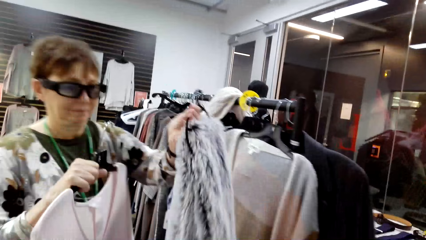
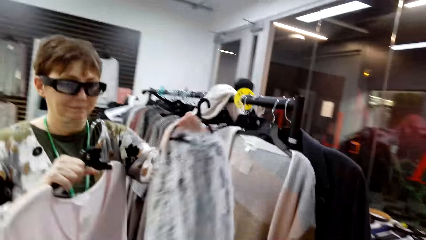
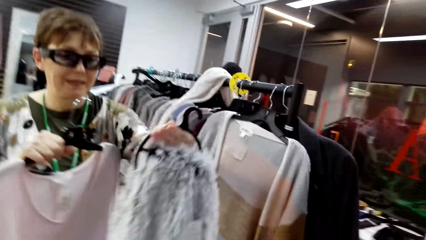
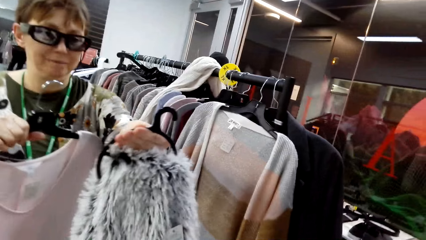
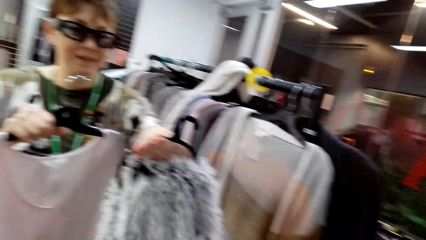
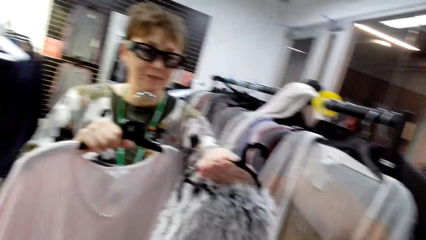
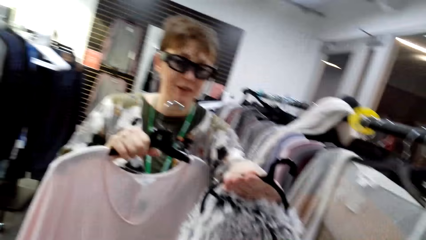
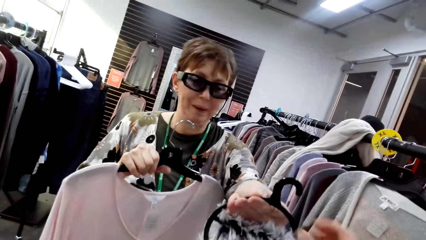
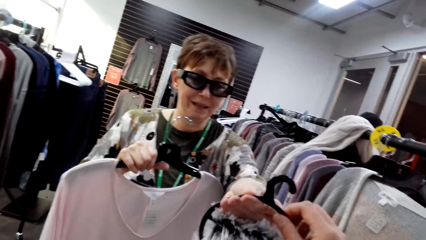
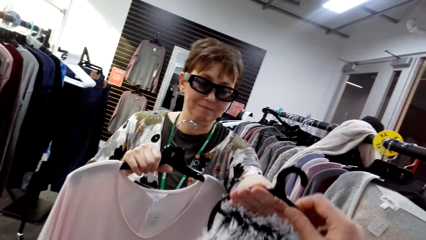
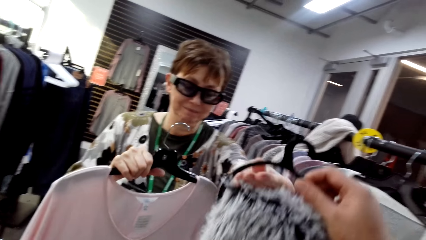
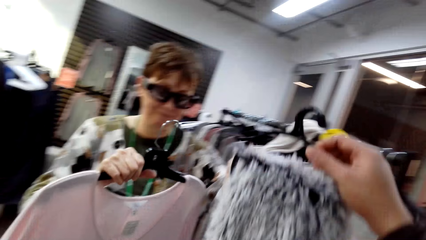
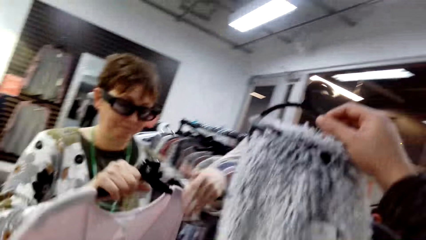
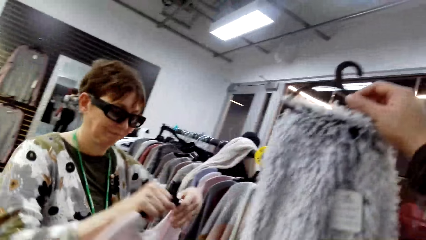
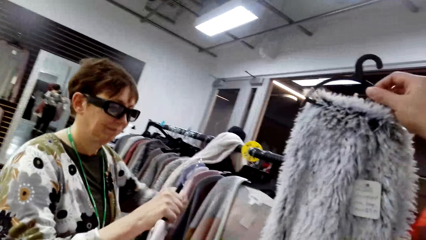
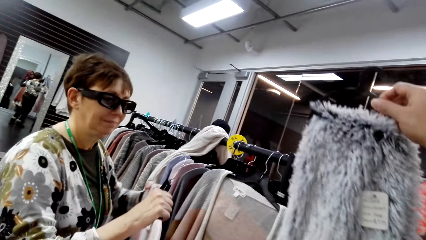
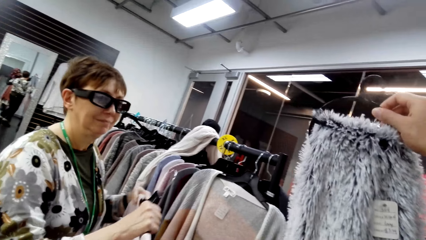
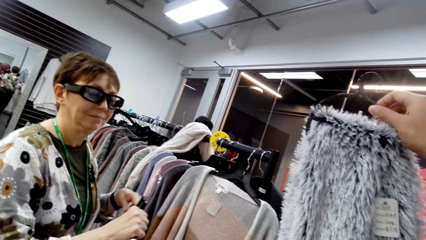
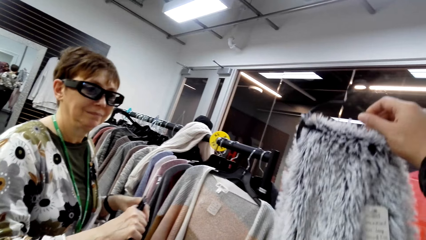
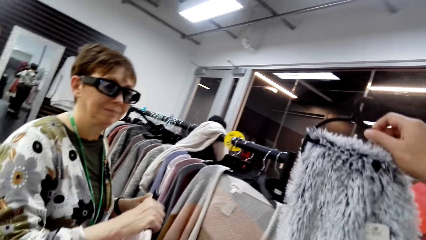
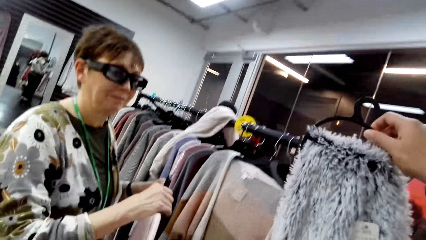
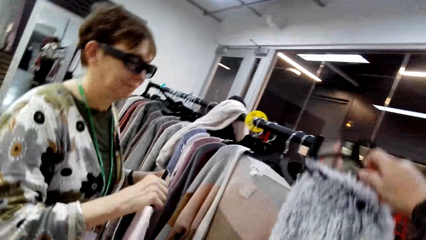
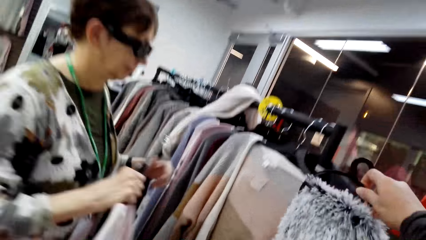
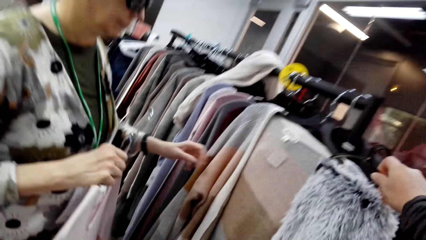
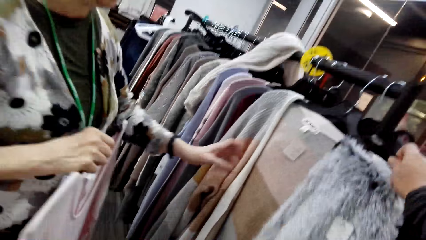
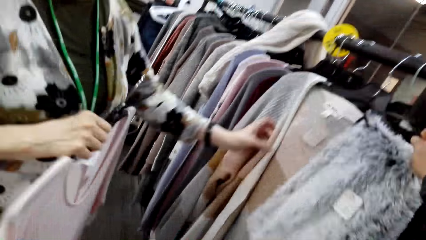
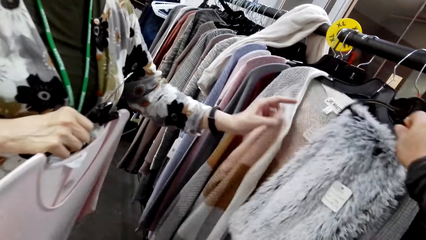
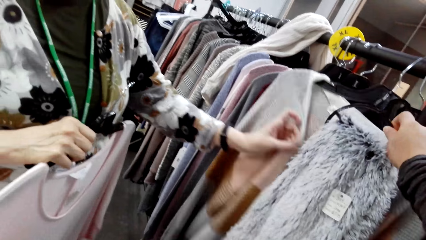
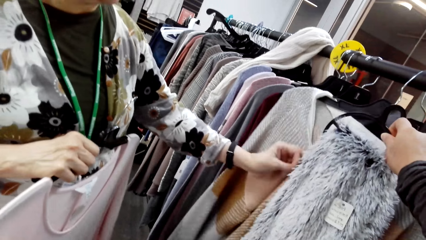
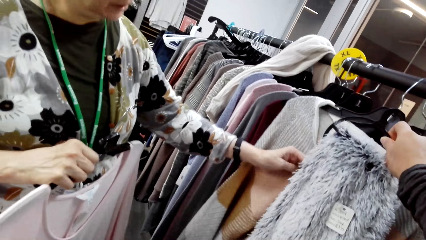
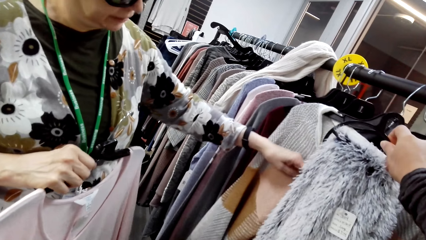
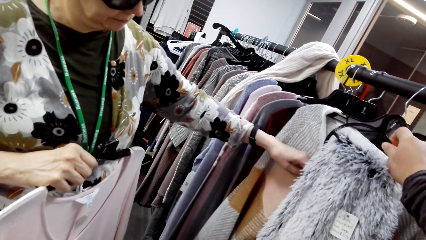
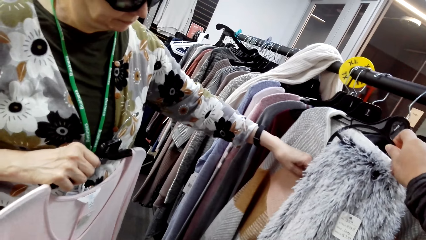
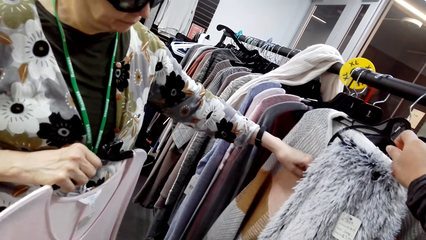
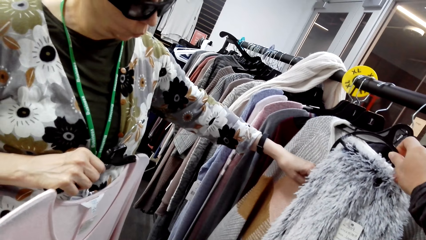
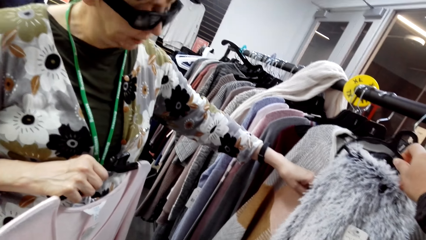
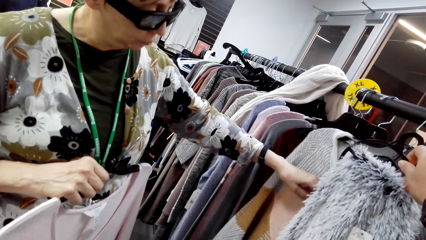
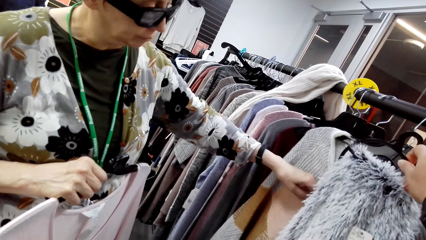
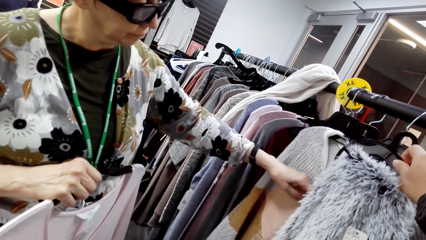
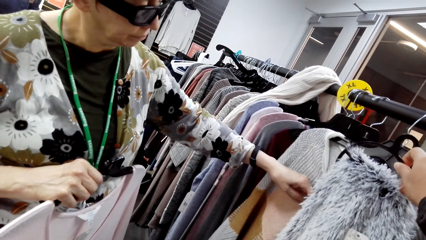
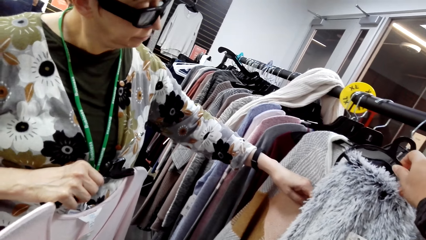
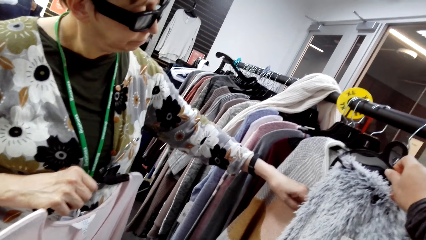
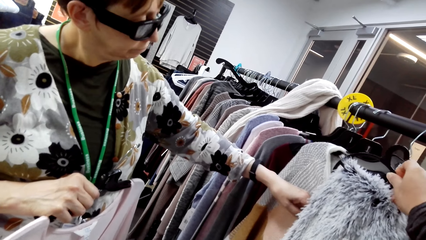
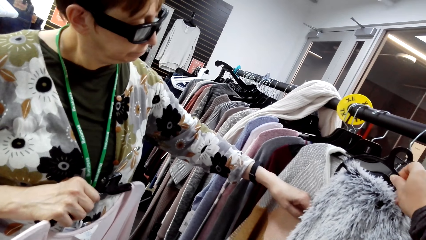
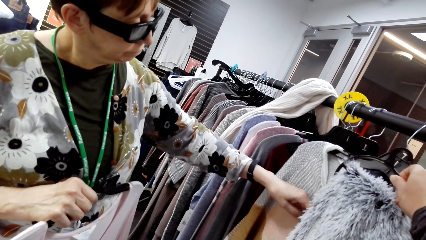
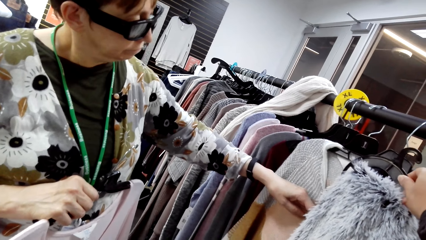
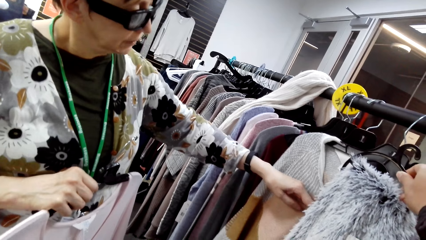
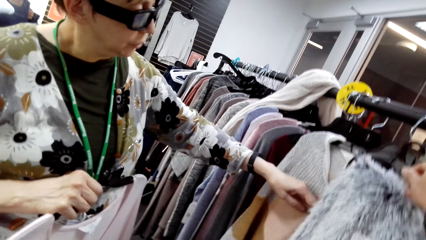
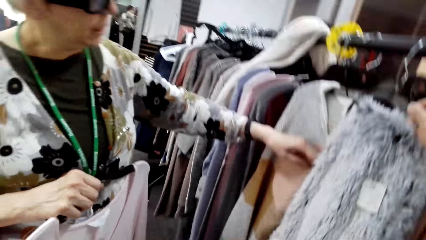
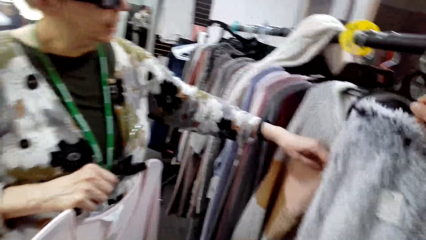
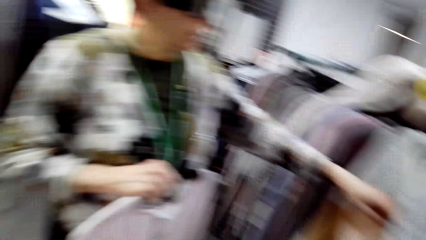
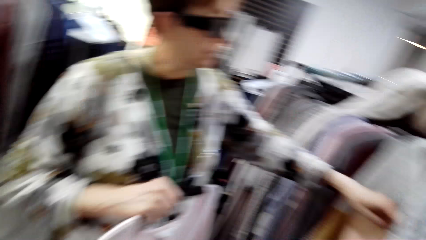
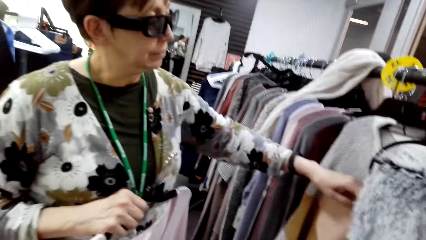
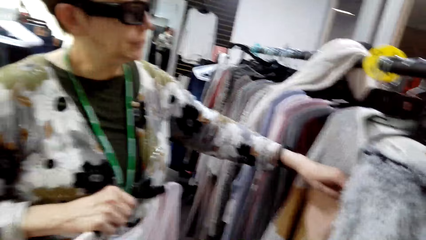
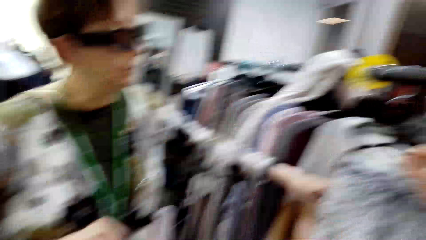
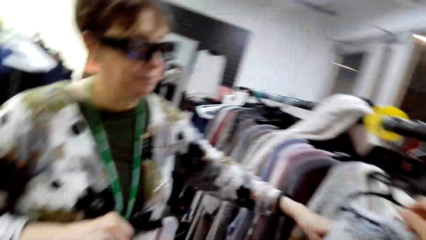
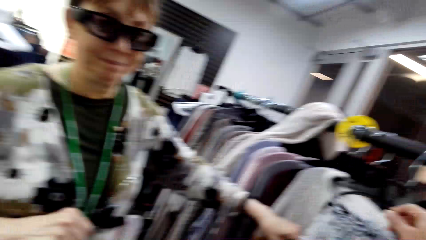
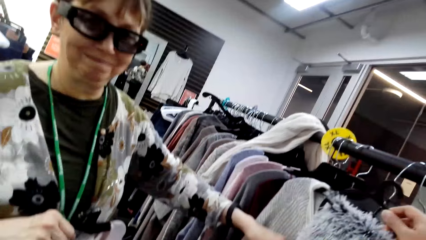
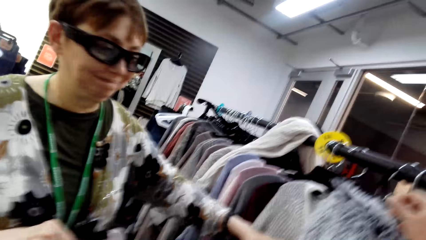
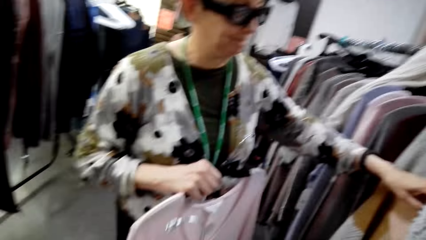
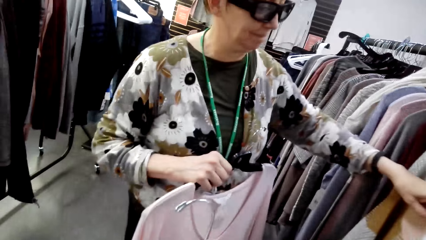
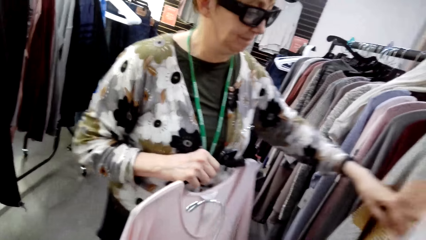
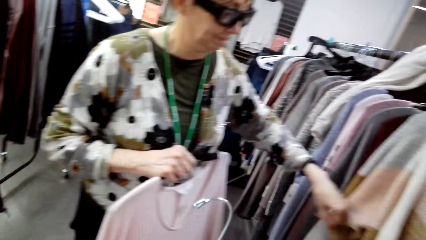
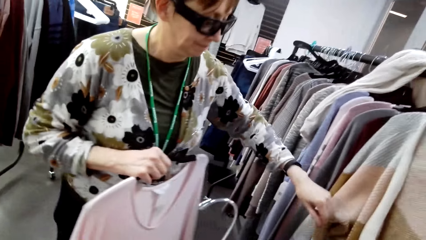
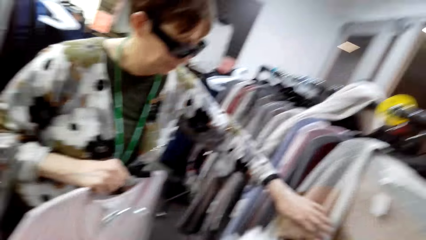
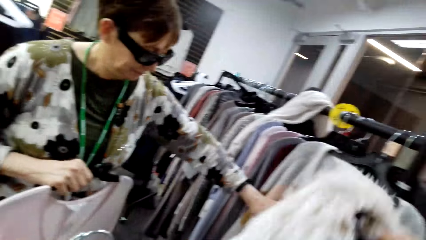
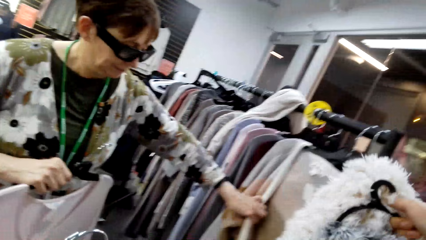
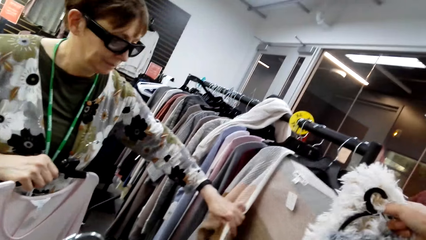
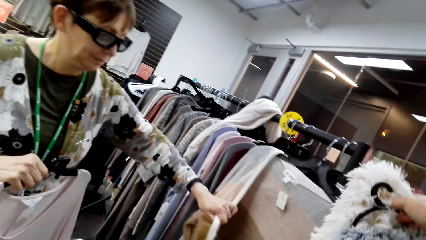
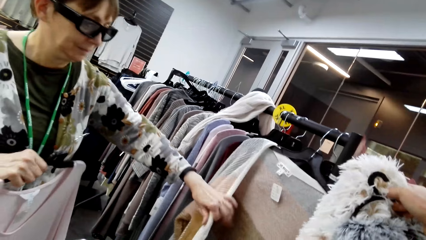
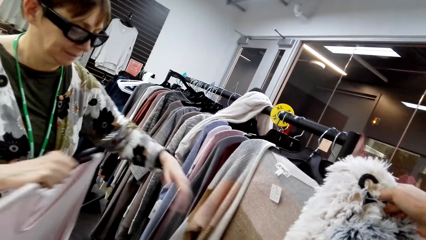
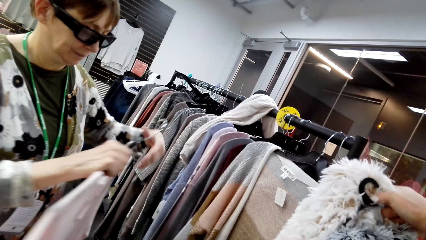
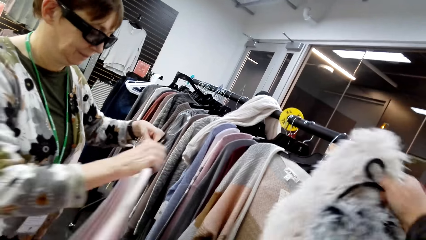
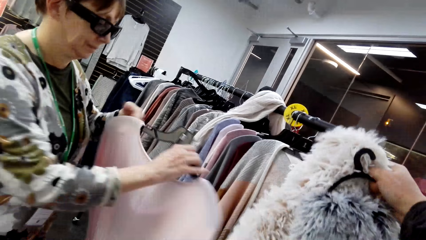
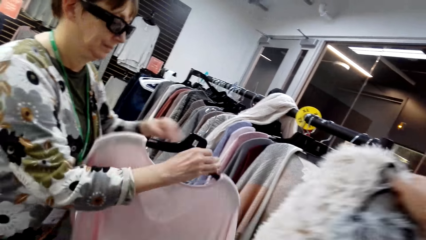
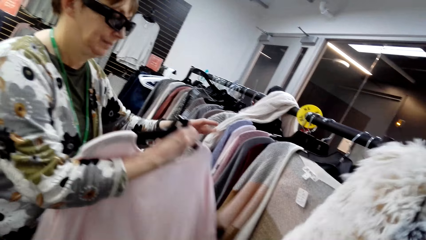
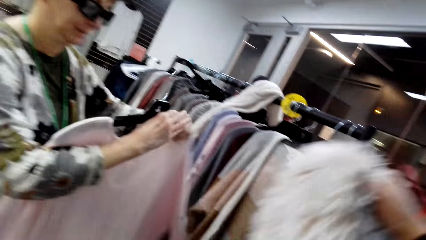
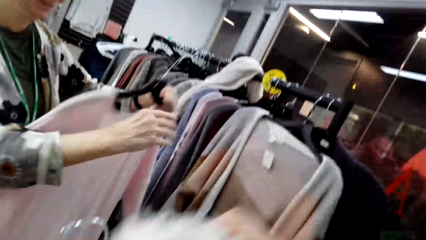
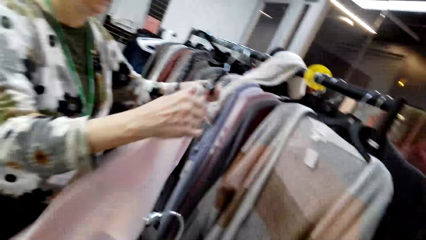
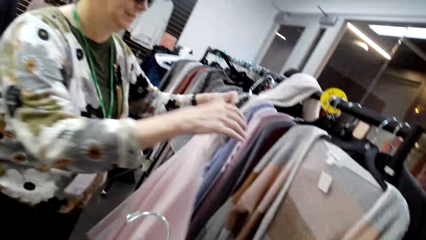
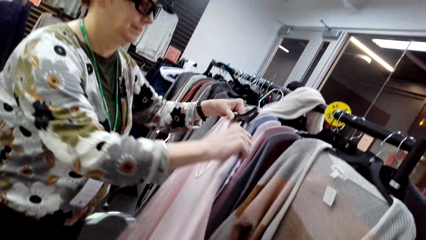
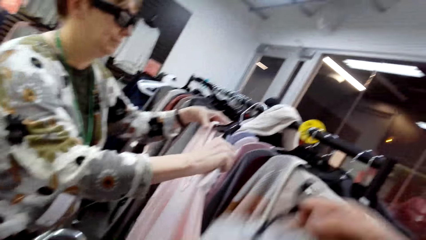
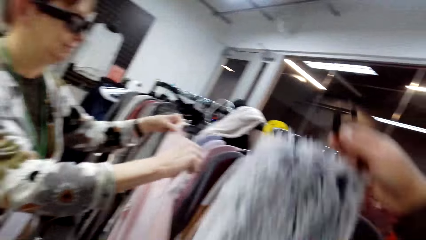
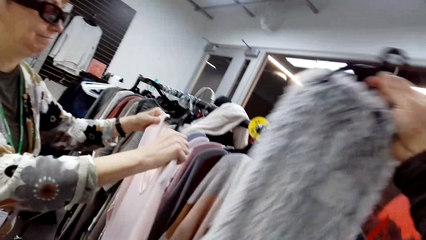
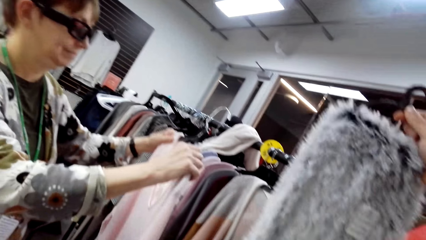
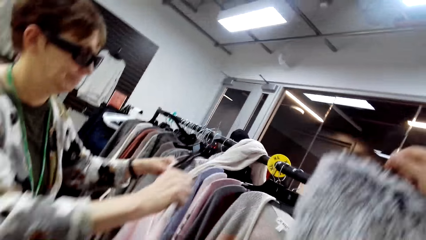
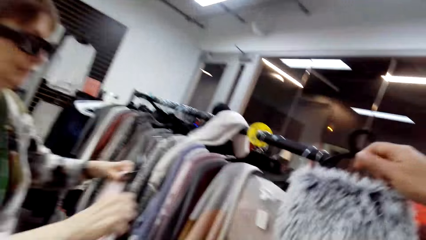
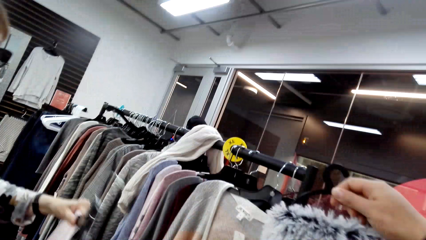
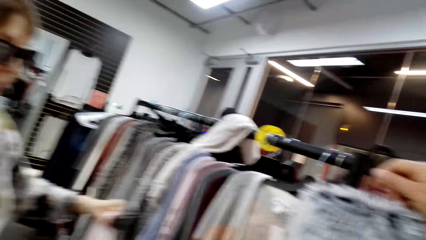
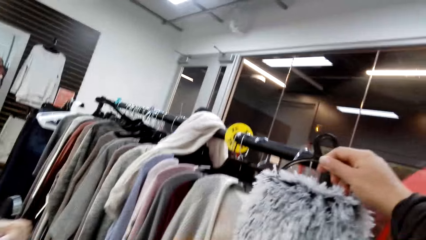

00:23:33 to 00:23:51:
A woman converses with the camera wearer. The woman gives the camera wearer a hanger with a scarf. The camera wearer looks at the scarf and converses with the woman. The woman converses with the camera wearer. The camera wearer converses with the woman.
